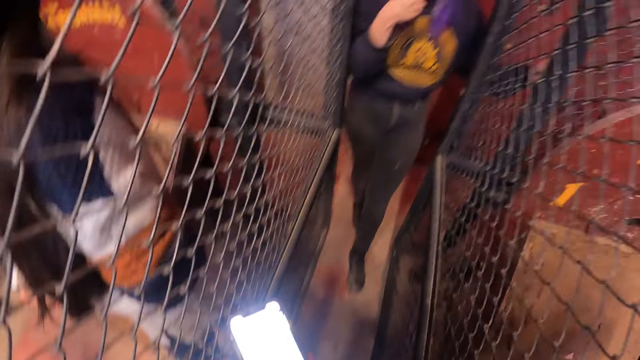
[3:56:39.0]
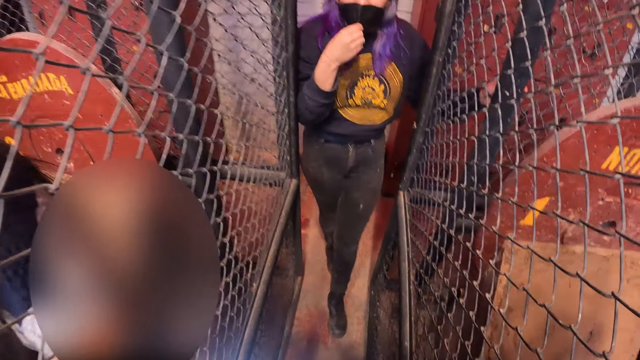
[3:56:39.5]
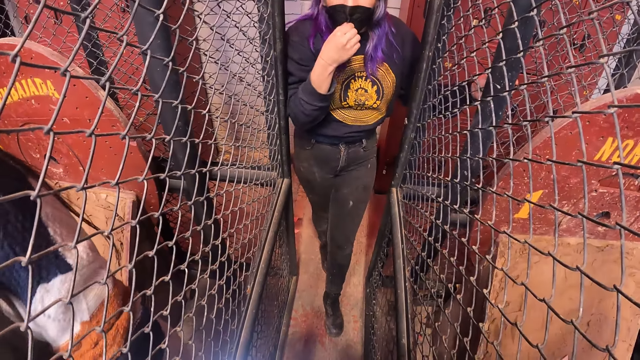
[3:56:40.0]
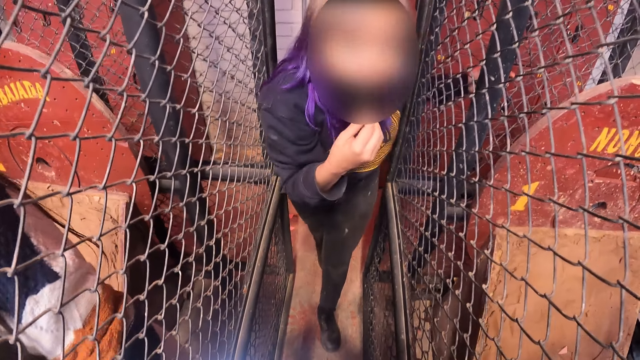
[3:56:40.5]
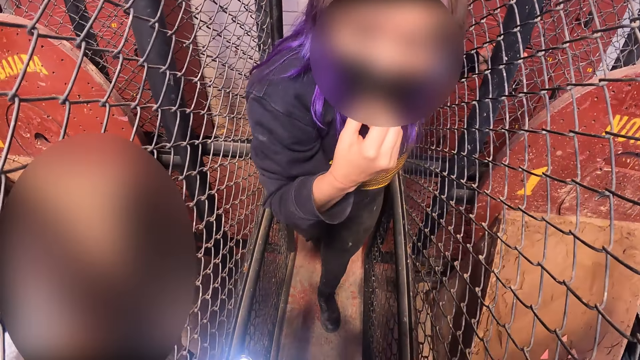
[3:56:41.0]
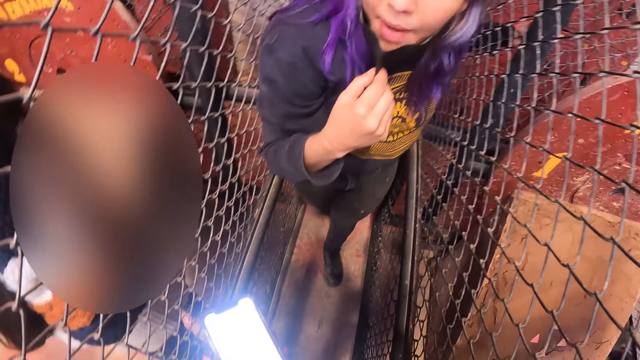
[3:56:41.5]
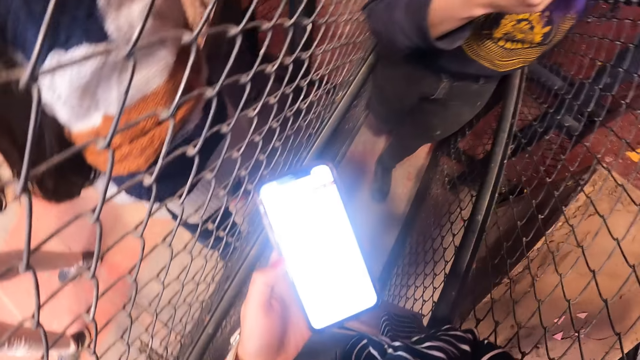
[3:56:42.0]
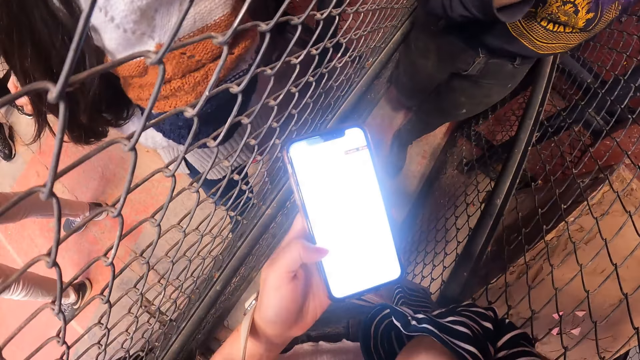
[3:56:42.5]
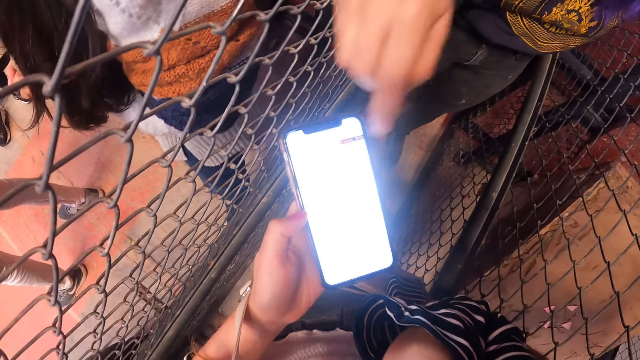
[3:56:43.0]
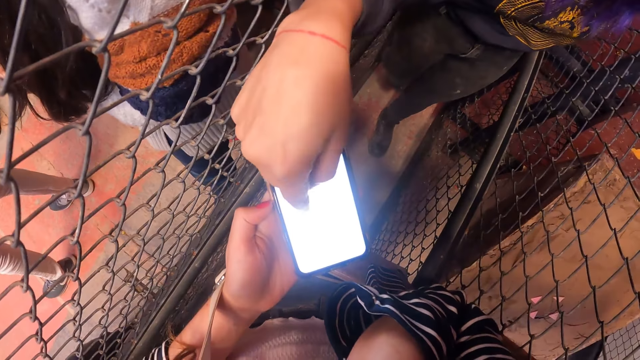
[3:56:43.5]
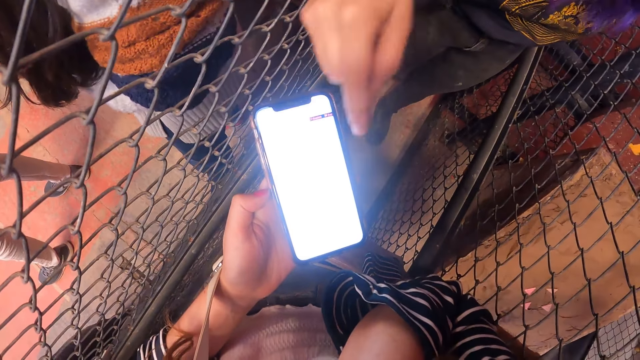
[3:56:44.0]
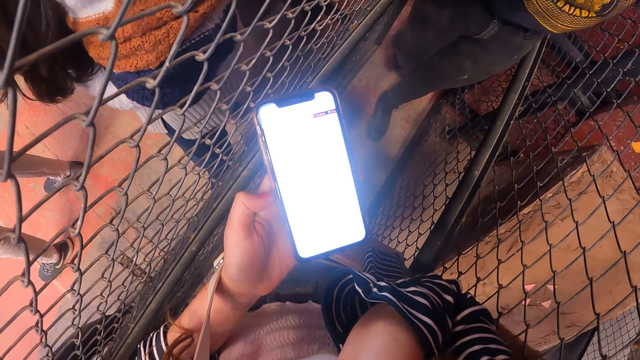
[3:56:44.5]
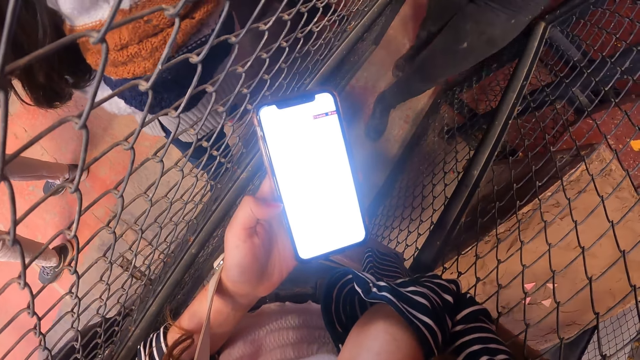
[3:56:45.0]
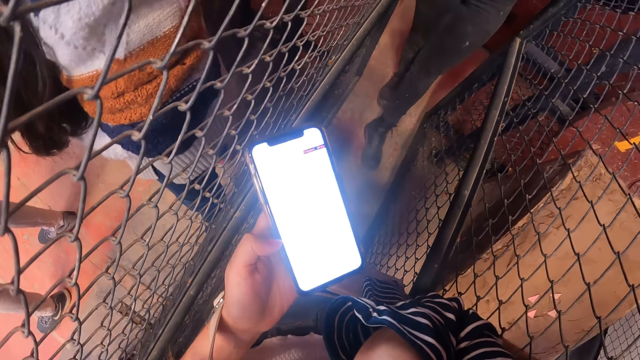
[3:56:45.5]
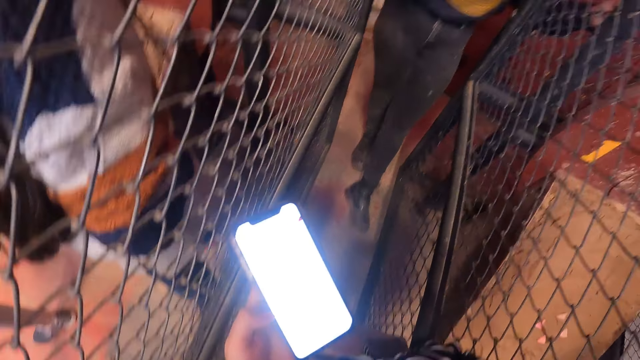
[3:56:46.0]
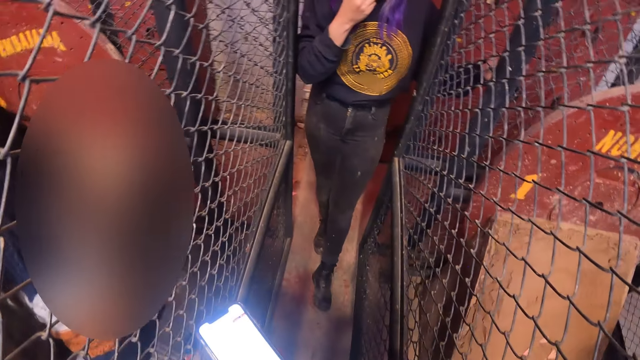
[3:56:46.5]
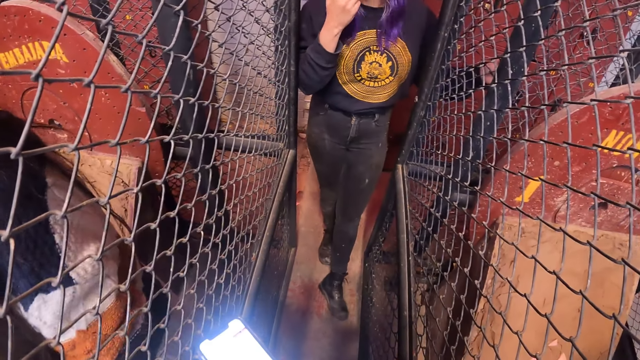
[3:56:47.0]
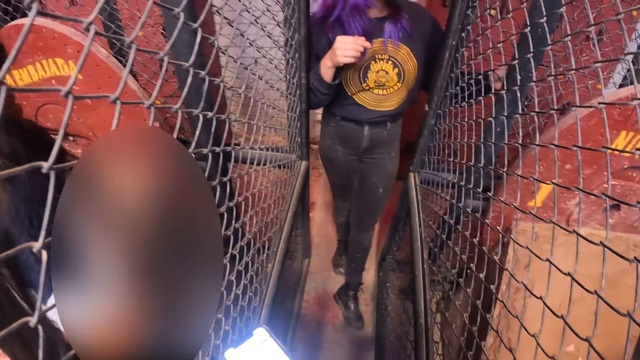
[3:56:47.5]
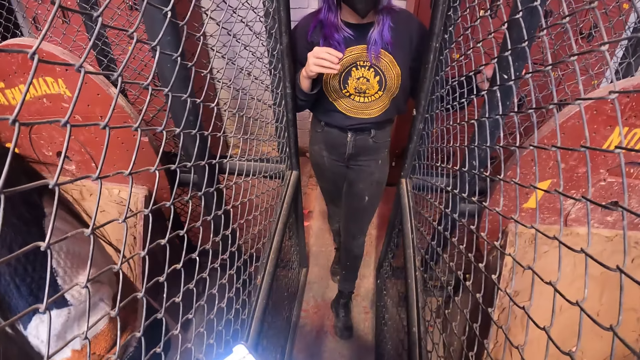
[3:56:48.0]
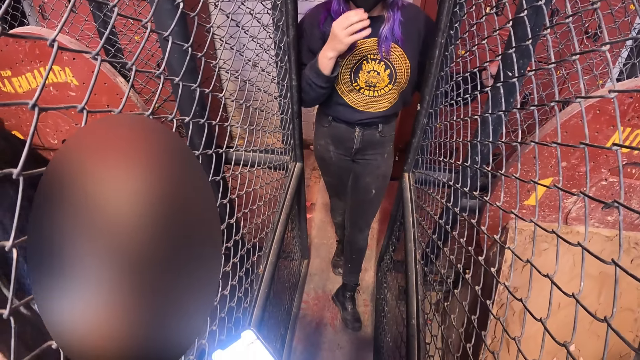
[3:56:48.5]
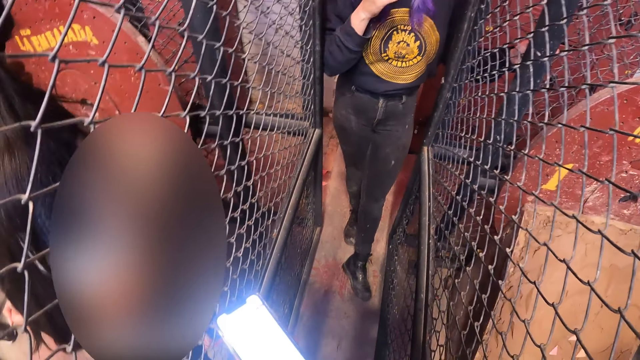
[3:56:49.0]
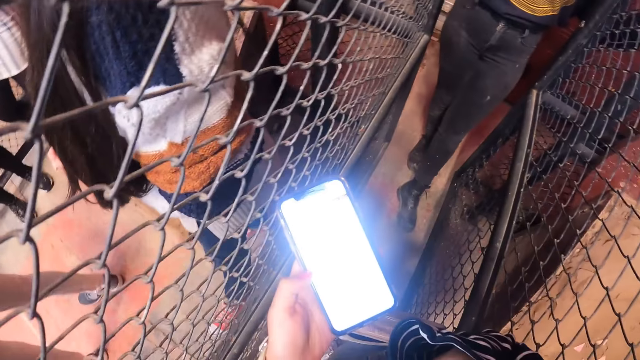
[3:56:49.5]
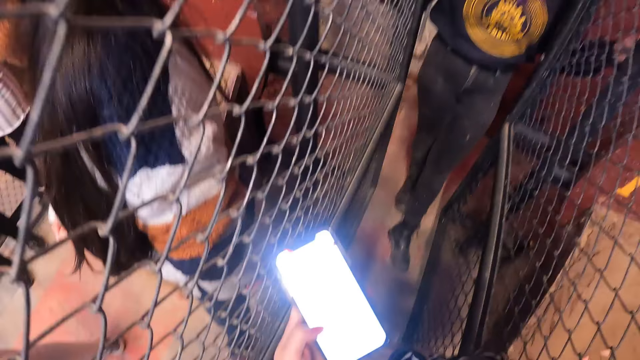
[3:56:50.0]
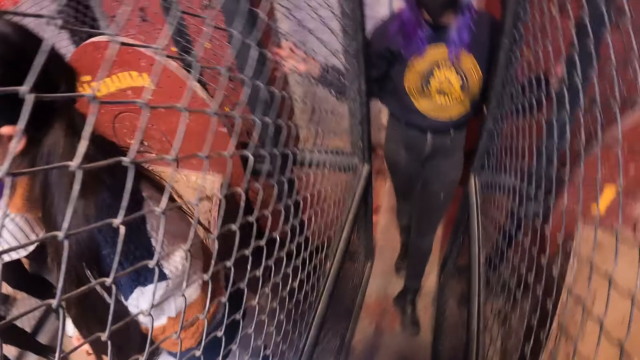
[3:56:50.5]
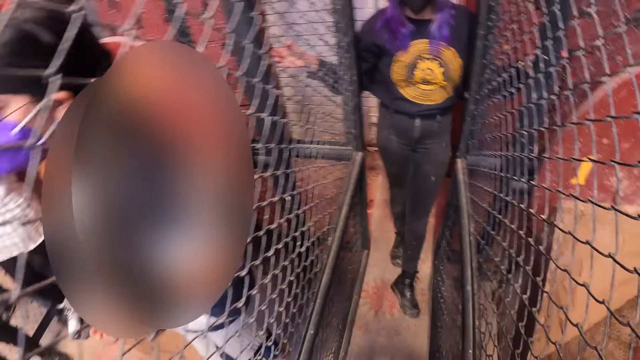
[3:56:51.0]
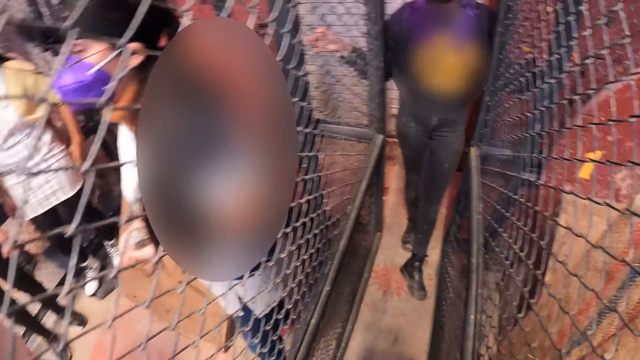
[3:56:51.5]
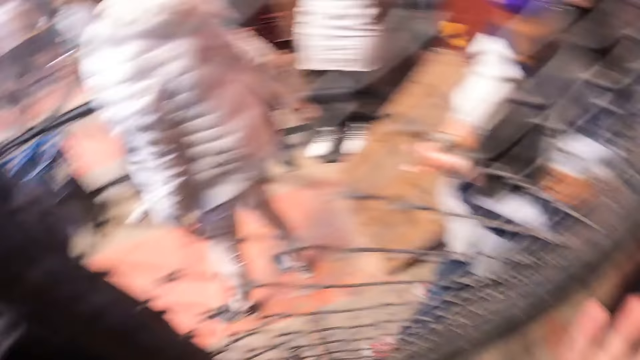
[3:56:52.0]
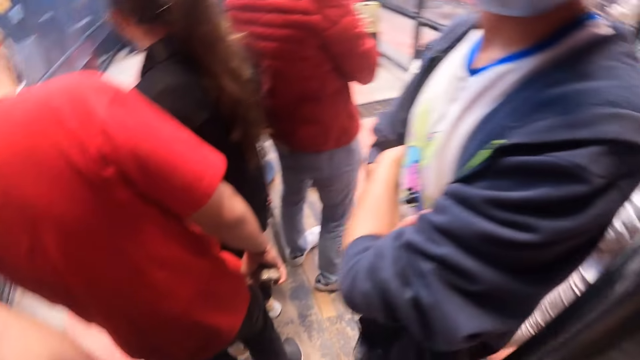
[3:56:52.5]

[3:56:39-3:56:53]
The camera wearer interacts with a woman. The woman operates the phone in the camera wearer's left hand. The woman adjusts the facemask on her face with her right hand. The woman adjusts the facemask on her face with her right hand again. The camera wearer operates the phone.

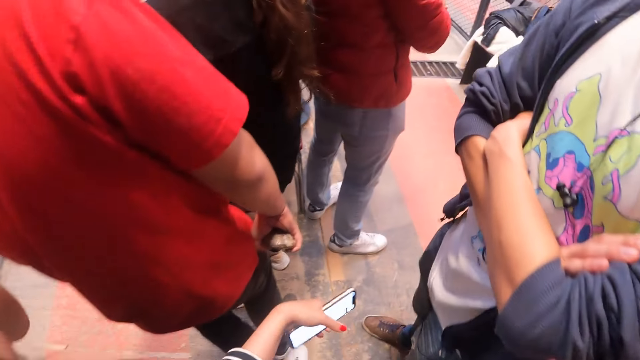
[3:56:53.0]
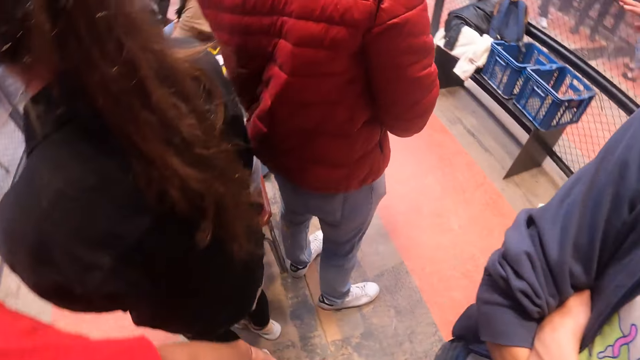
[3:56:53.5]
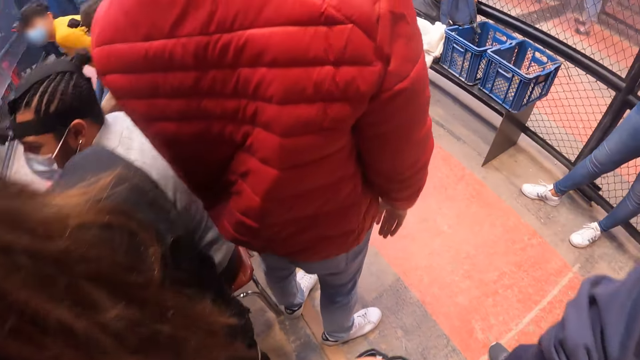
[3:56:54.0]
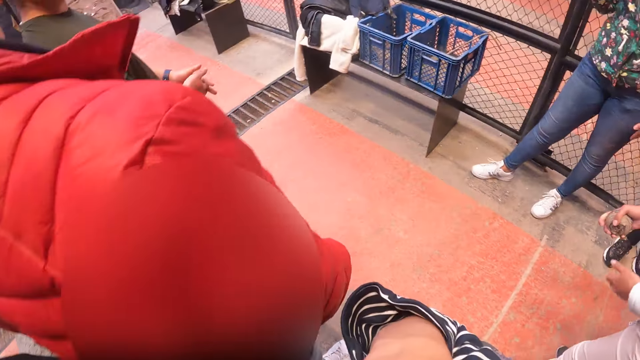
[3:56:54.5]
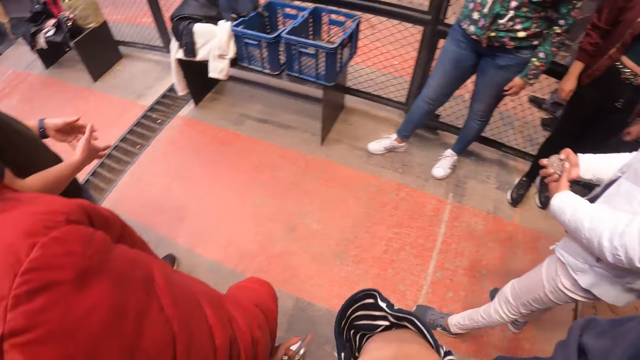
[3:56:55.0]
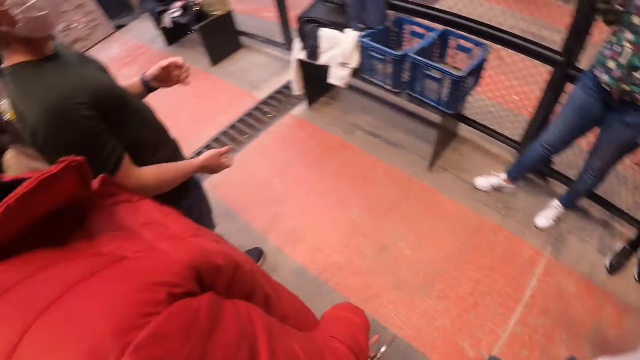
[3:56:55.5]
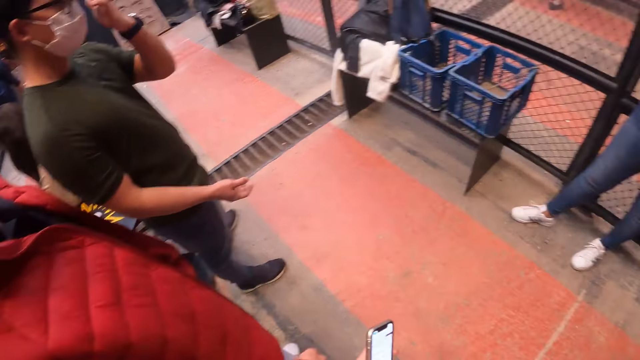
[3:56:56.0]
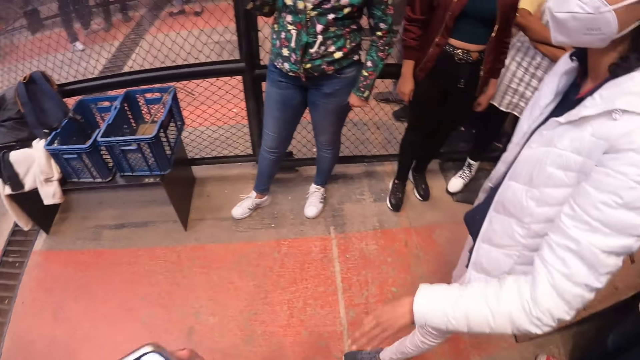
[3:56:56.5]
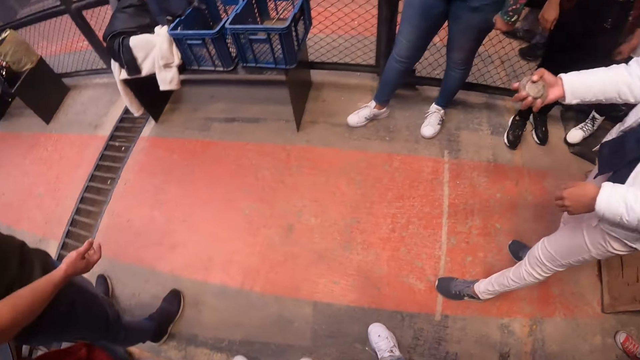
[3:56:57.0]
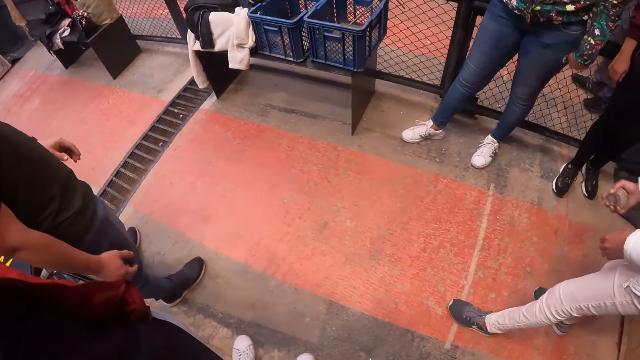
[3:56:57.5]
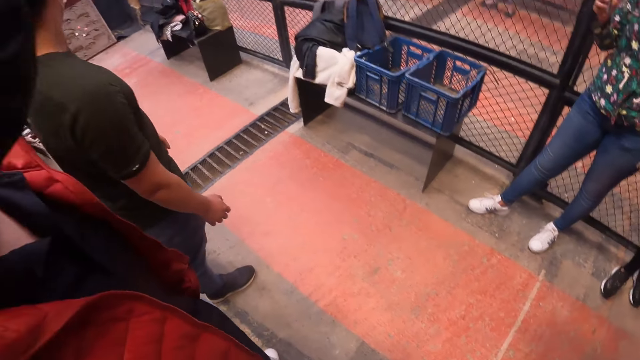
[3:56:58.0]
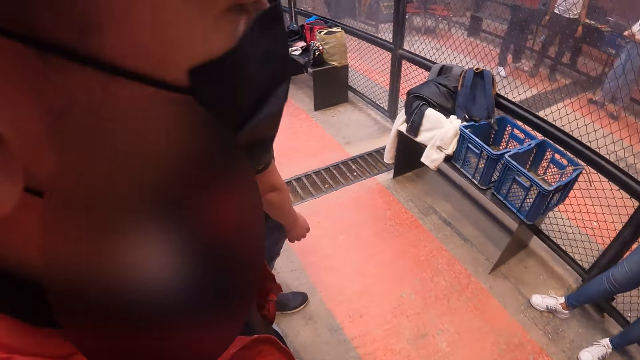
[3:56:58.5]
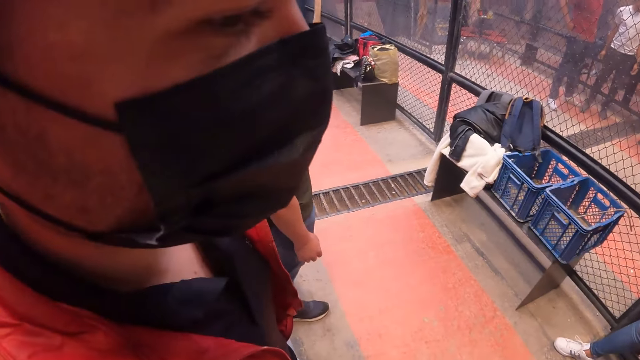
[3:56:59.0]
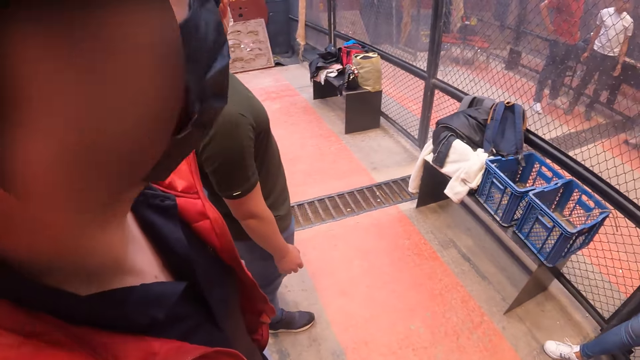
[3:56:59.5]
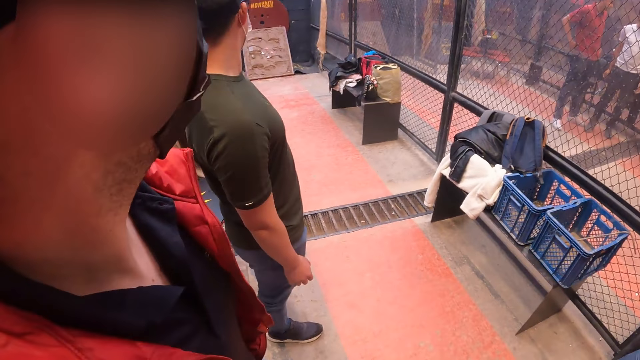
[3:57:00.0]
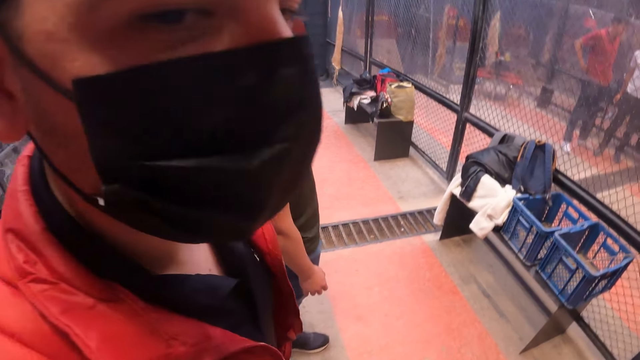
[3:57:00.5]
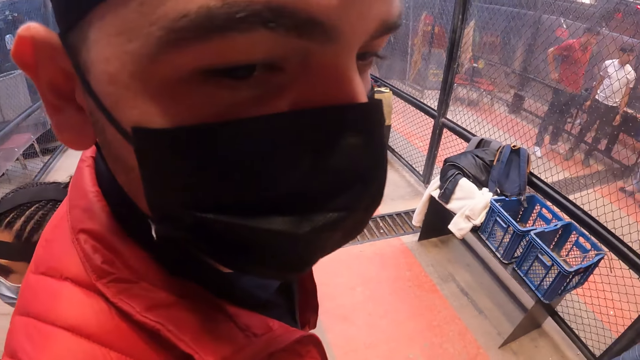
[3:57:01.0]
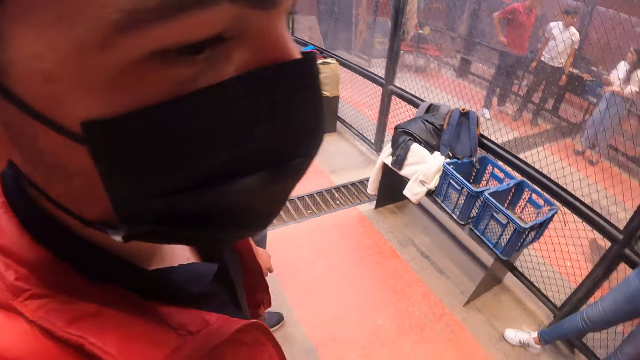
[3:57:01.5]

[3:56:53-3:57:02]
The camera wearer walks on the floor. She rubs her face with her right hand. She looks around. A woman holds the stone in her right hand.
